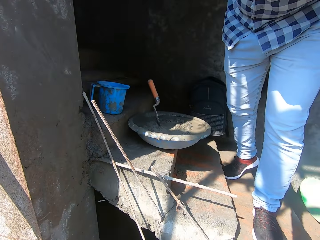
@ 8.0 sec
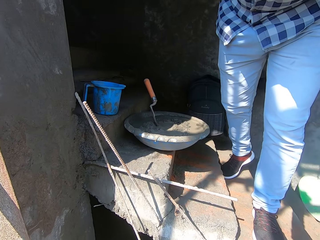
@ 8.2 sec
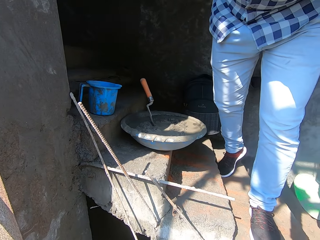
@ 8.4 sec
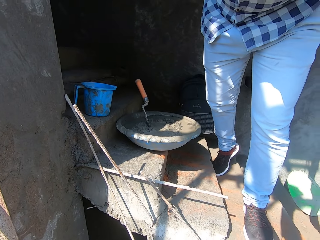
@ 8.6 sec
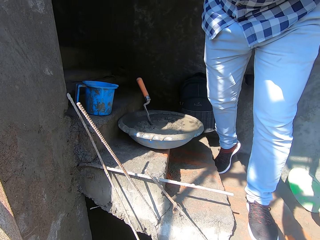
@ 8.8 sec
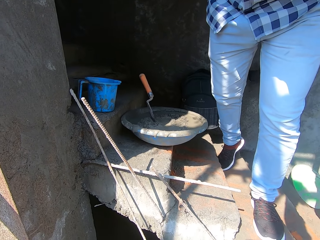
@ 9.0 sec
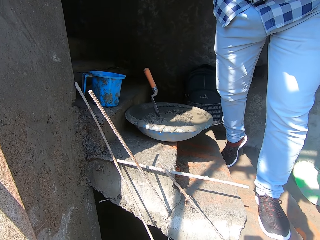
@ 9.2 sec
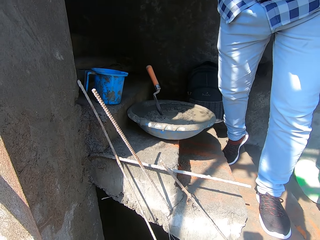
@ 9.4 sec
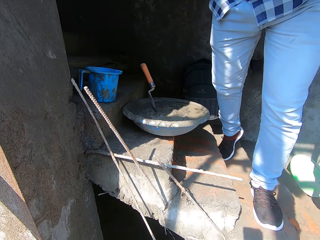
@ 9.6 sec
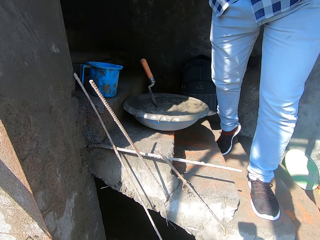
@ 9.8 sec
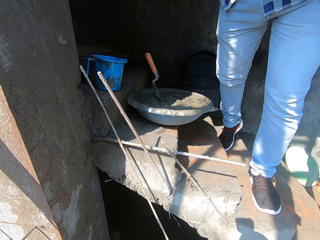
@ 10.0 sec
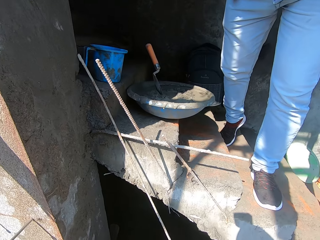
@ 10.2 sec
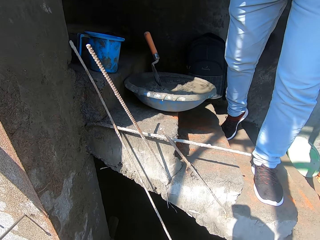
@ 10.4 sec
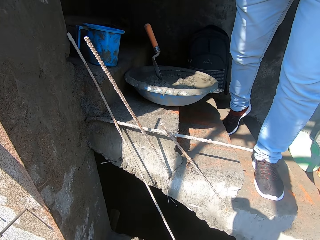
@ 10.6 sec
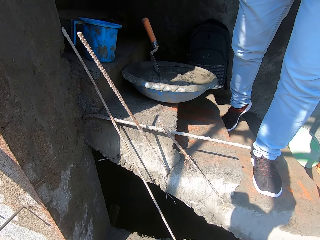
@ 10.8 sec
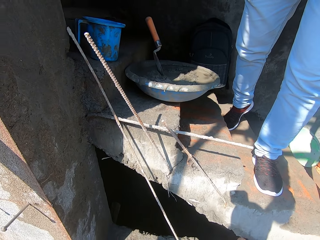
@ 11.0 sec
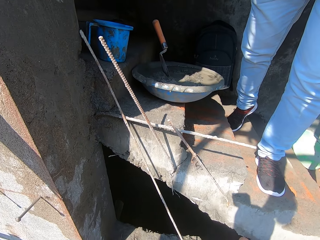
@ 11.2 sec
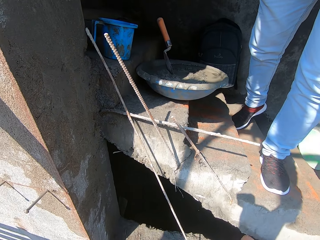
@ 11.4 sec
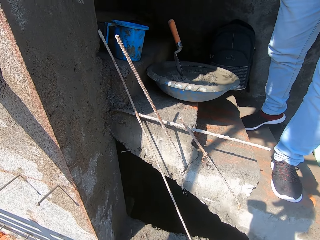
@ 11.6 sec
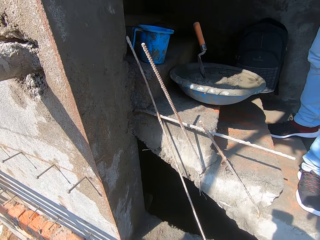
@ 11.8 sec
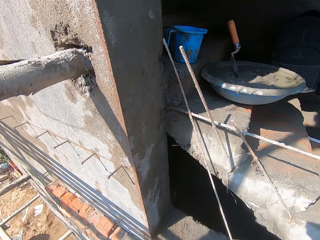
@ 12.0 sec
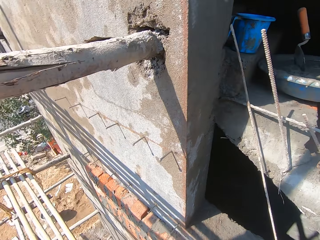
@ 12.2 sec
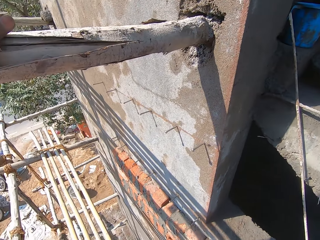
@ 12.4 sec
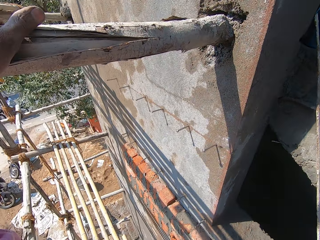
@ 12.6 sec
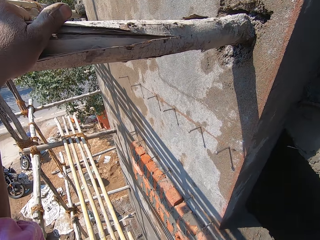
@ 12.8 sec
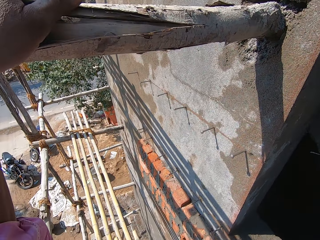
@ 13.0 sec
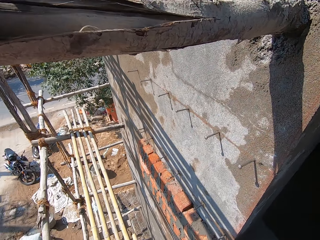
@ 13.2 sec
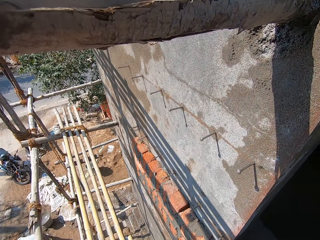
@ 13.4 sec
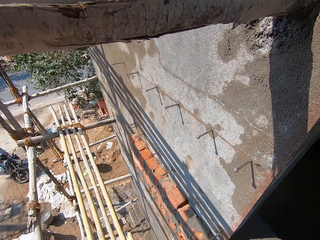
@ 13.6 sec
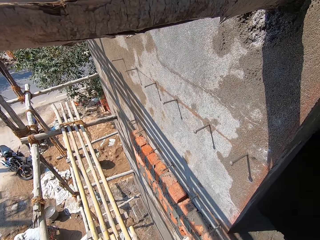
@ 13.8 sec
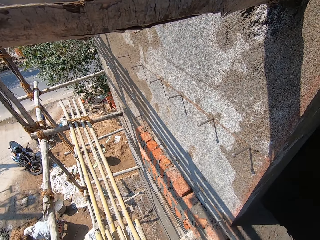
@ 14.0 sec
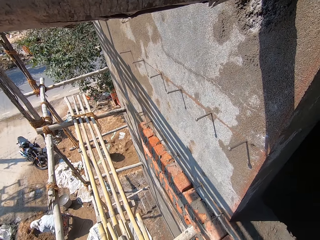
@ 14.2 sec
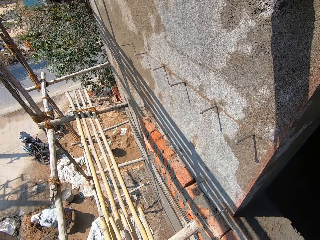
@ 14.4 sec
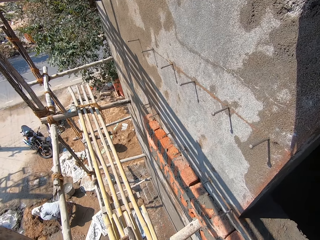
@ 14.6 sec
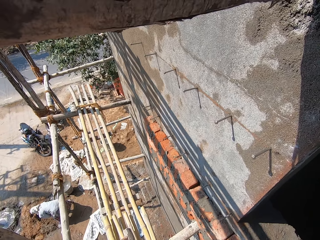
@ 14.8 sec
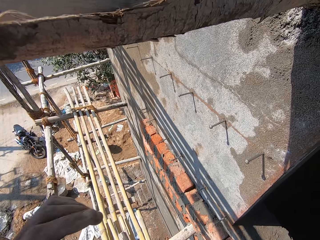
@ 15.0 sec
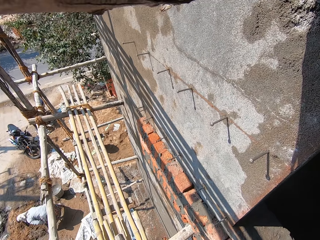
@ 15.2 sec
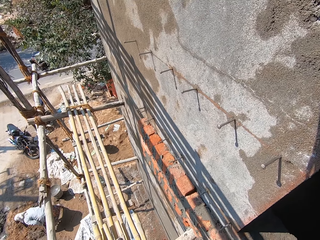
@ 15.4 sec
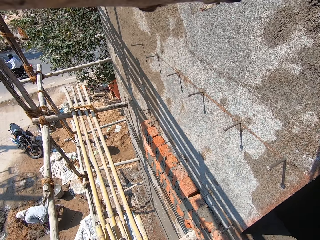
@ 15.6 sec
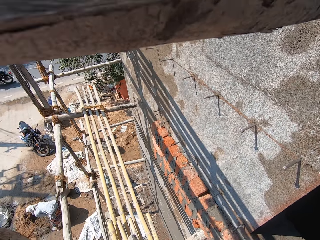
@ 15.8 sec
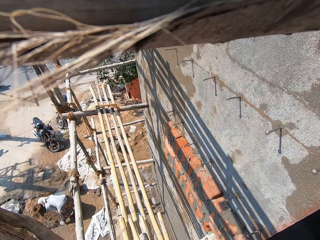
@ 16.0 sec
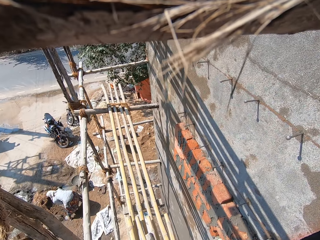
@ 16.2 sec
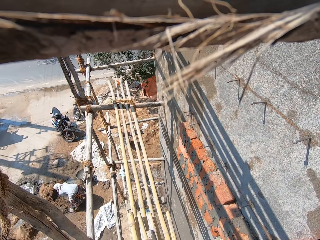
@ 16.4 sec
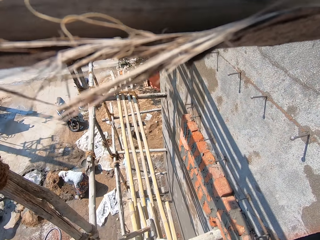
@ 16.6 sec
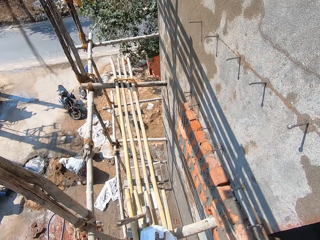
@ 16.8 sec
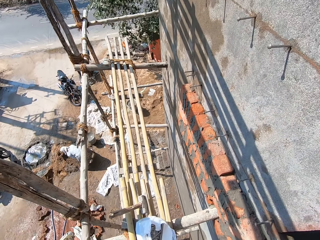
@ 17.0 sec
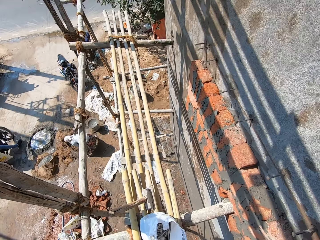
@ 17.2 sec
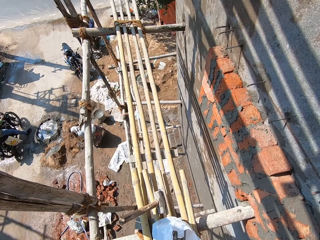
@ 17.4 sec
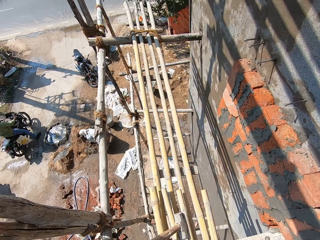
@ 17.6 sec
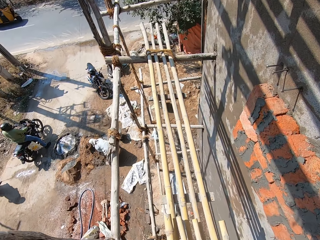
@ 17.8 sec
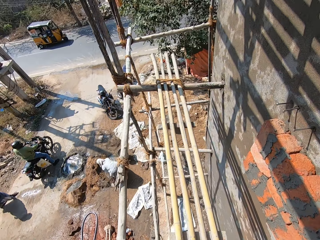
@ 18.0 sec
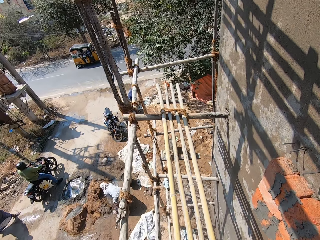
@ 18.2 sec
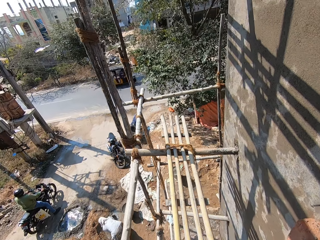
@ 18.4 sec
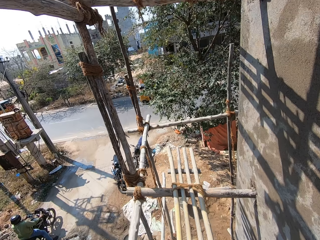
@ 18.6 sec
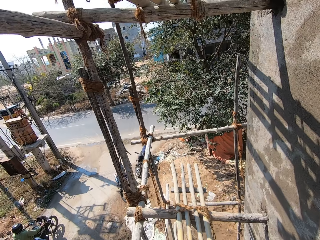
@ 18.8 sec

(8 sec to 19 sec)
A man adjusts the camera wearer's camera. The camera wearer converses with the man. They look at the construction. They walk on the pieces of wood.

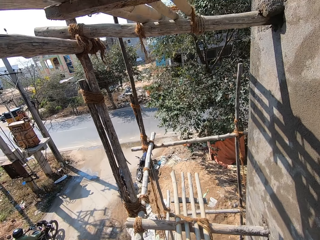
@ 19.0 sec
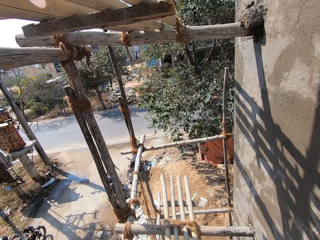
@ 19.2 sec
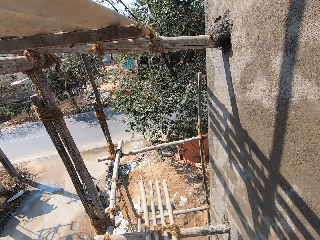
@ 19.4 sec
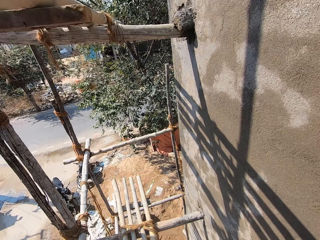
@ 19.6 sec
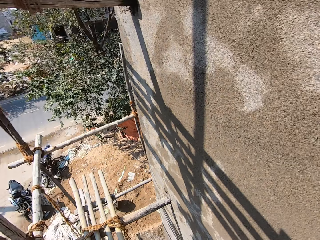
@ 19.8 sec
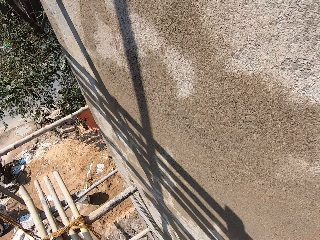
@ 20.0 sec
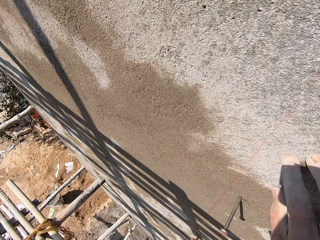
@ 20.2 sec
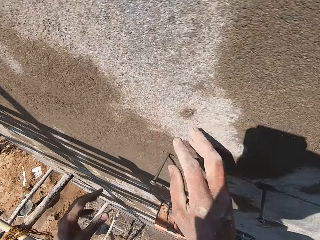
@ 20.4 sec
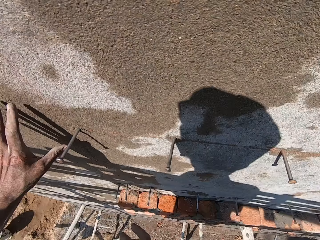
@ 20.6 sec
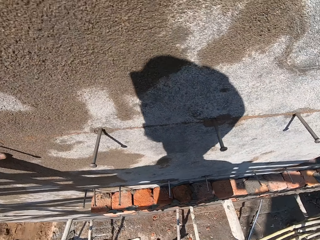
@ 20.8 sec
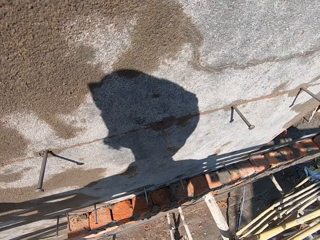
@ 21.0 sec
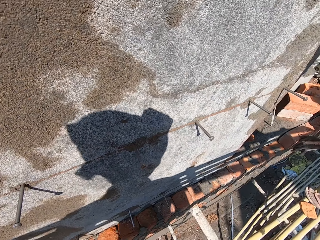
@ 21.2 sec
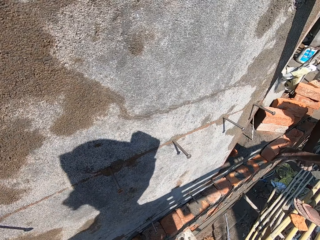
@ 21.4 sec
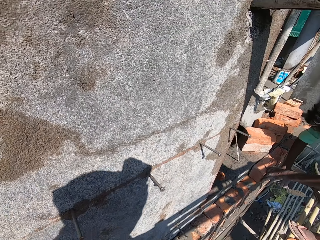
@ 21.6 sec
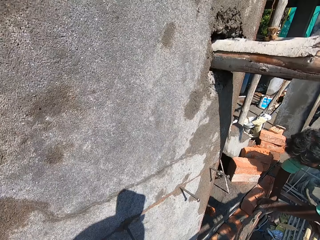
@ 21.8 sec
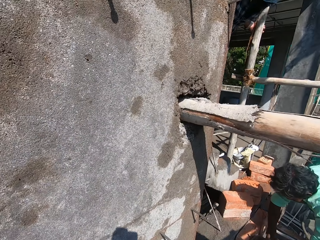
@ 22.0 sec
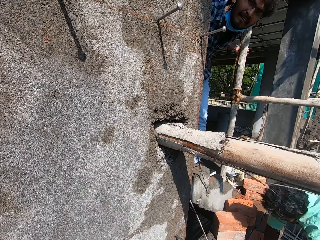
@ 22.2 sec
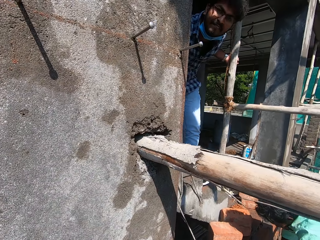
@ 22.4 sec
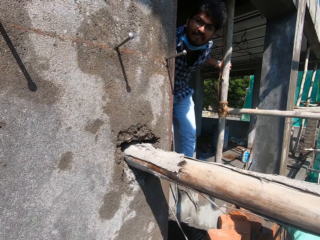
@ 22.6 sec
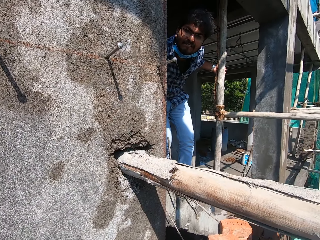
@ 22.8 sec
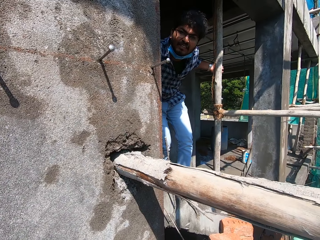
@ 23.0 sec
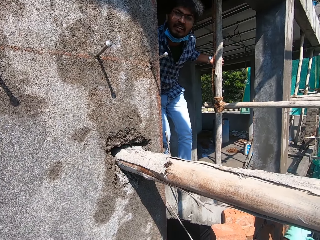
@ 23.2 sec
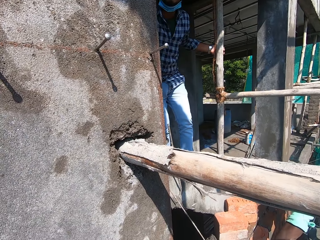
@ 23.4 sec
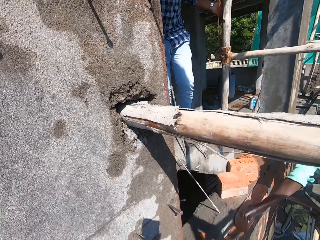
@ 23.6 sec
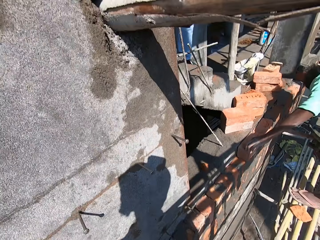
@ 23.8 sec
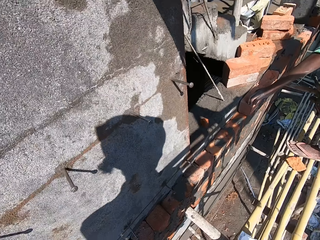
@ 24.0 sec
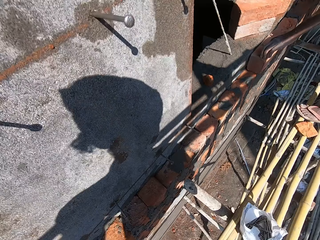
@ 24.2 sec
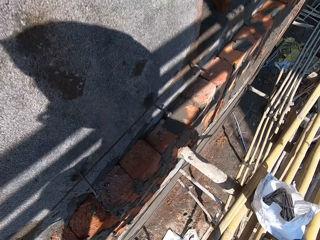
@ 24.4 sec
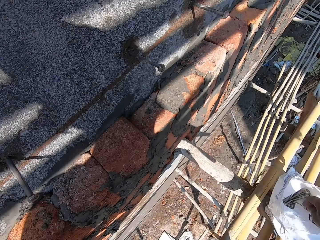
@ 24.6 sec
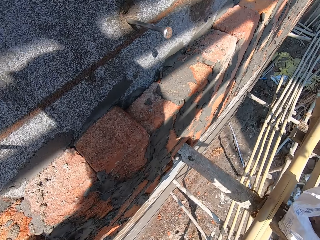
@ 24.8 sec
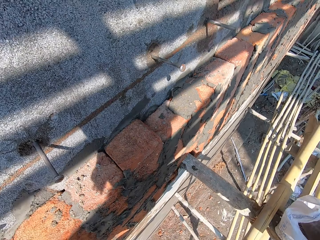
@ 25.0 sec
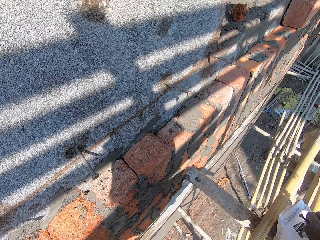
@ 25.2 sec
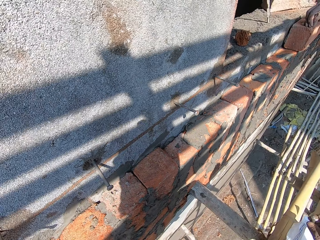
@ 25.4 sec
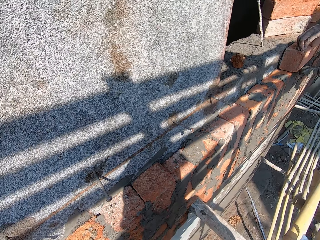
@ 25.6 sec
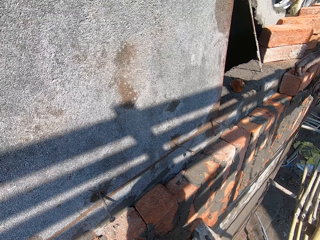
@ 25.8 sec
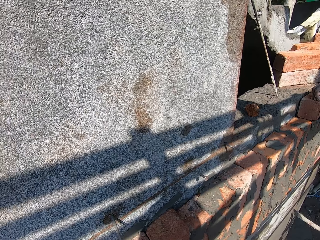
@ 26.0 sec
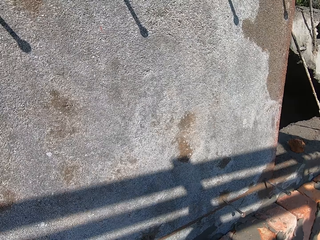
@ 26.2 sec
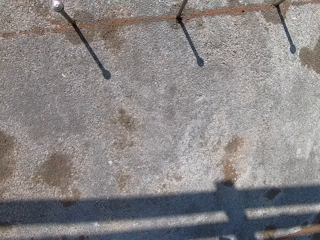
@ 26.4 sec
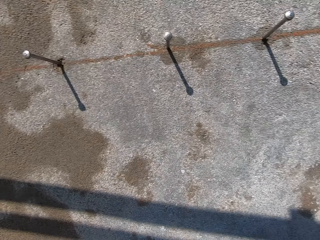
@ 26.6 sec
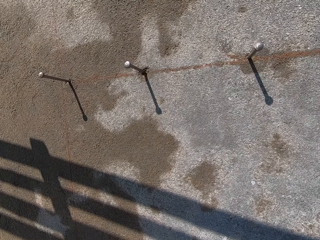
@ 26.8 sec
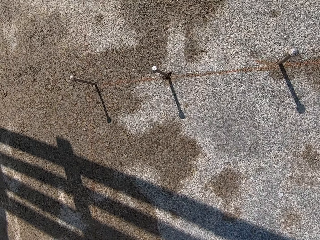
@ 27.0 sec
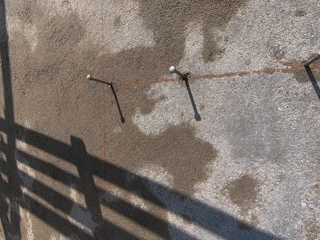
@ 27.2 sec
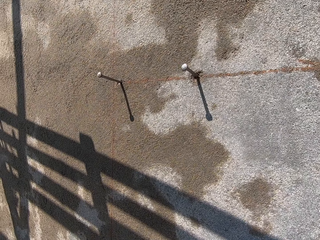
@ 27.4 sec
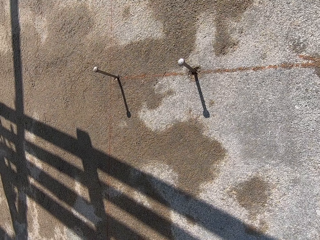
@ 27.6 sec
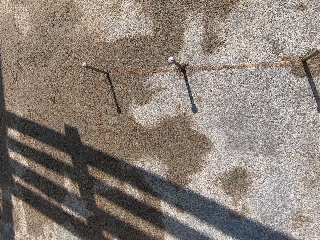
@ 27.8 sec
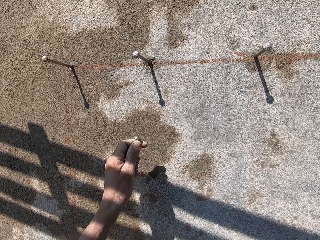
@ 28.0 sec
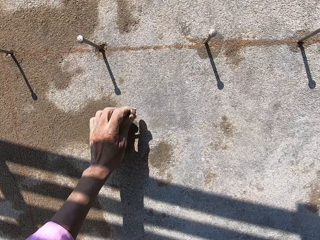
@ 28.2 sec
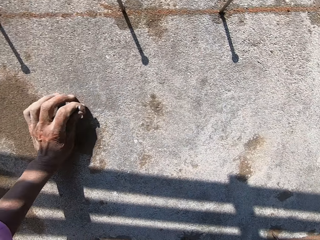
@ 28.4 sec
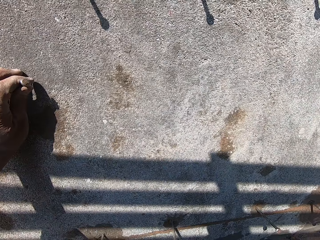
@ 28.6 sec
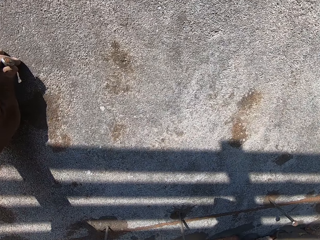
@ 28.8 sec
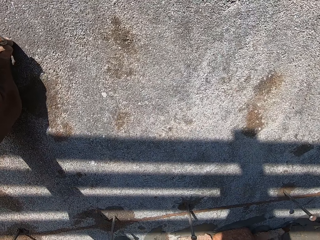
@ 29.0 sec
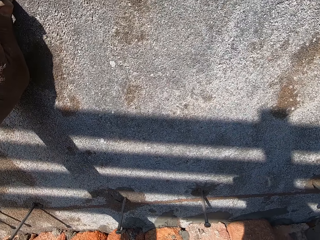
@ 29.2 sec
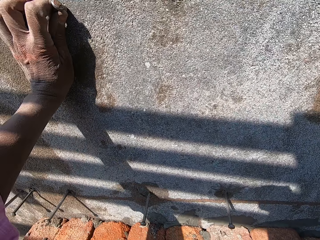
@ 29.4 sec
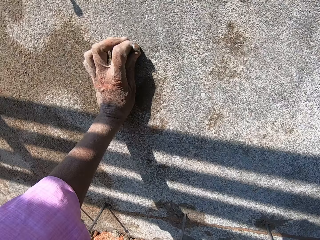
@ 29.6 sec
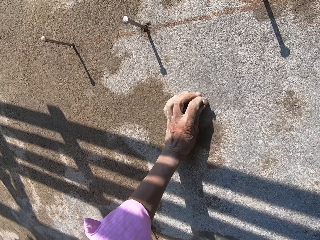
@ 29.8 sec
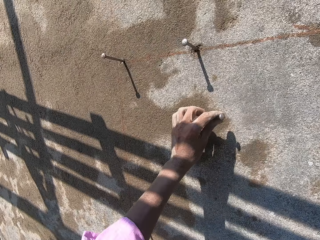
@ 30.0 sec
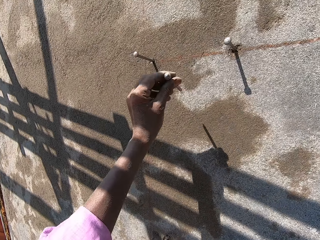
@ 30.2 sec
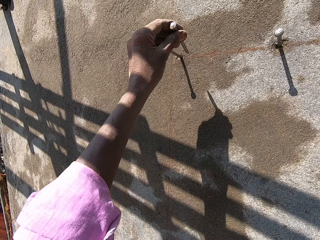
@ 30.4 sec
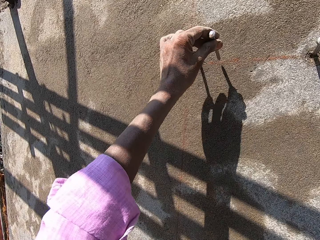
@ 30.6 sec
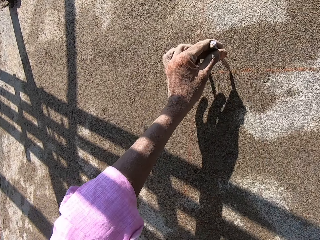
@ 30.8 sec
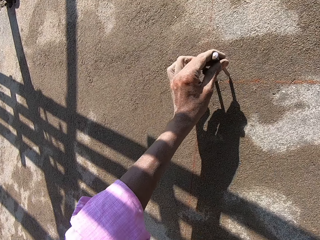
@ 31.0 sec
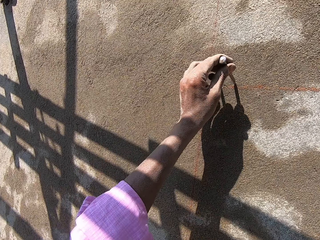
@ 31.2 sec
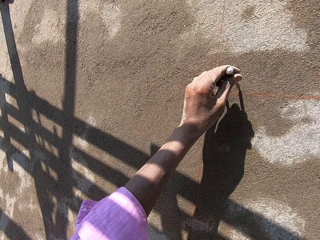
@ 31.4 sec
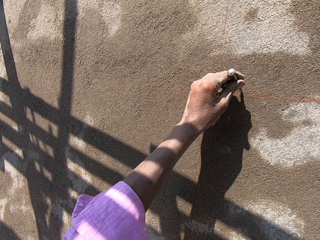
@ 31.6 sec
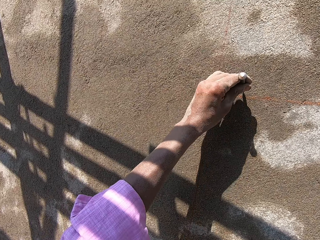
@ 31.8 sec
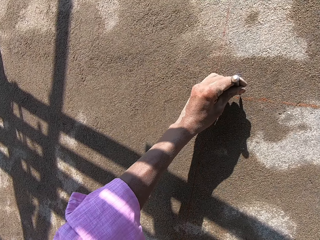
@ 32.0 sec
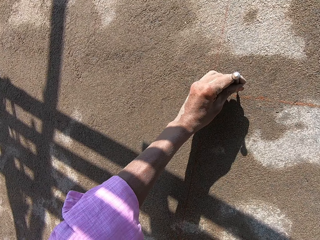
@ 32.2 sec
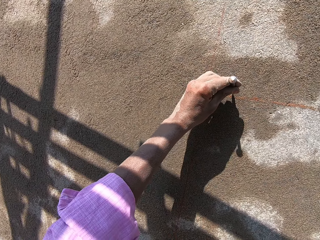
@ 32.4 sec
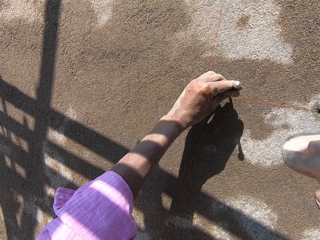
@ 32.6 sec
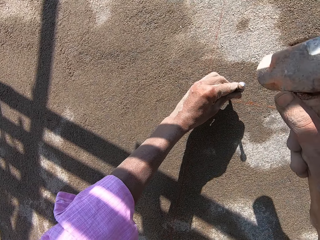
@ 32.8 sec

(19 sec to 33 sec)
The camera wearer touches a wall with his hands. He puts a hand on the wall, and puts the other hand on the wall. A man hits a brick on the wall with a trowel in his right hand. The camera wearer picks up a nail from a nylon on a wooden scaffold with his right hand. He converses with another man. He places his left hand on the wall. He puts the nail on the wall. He places the nail on the wall with his left hand.
